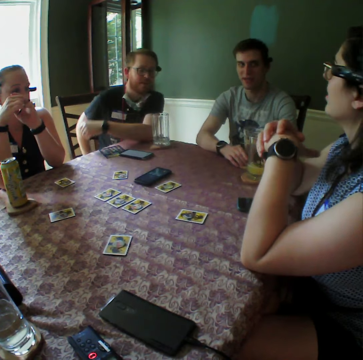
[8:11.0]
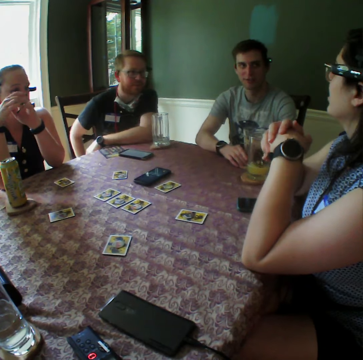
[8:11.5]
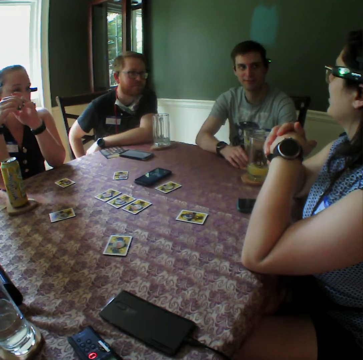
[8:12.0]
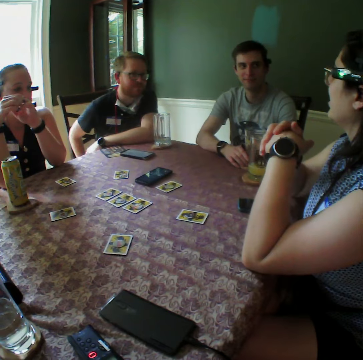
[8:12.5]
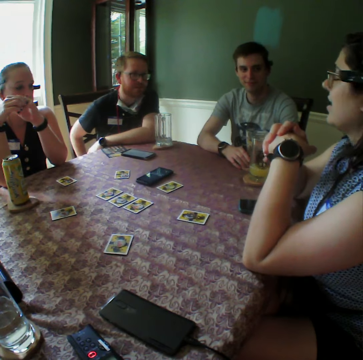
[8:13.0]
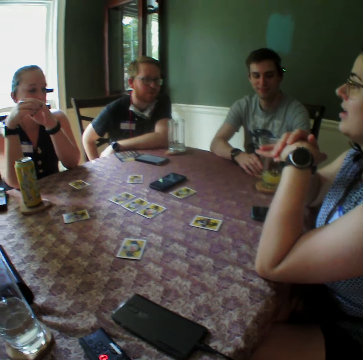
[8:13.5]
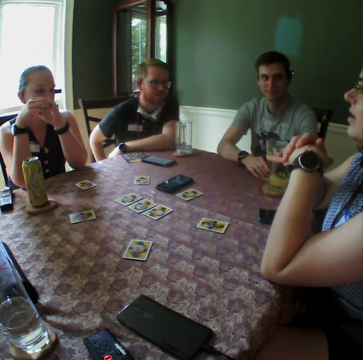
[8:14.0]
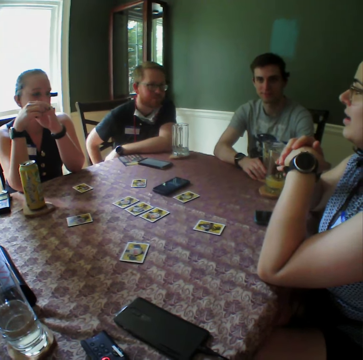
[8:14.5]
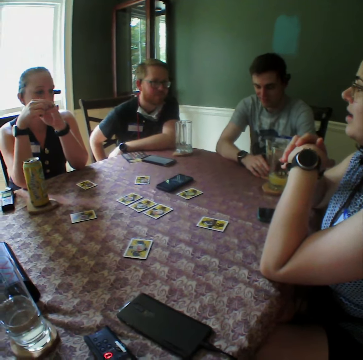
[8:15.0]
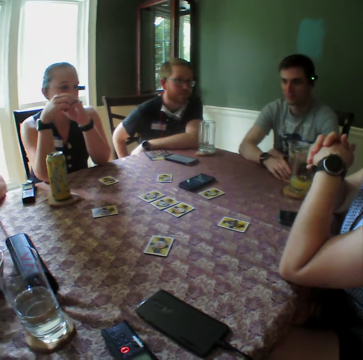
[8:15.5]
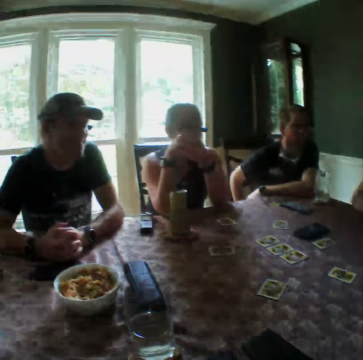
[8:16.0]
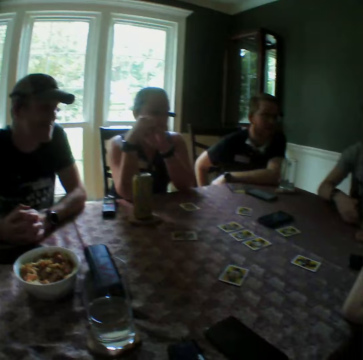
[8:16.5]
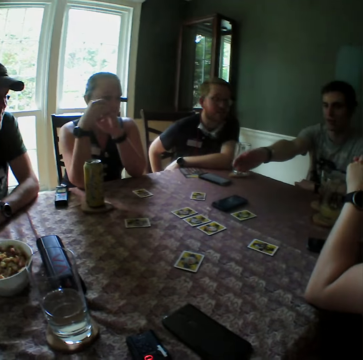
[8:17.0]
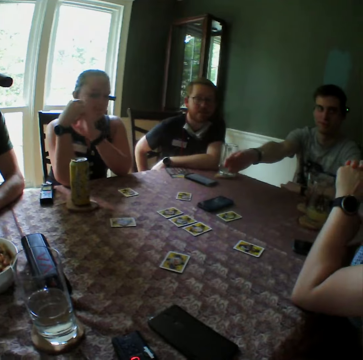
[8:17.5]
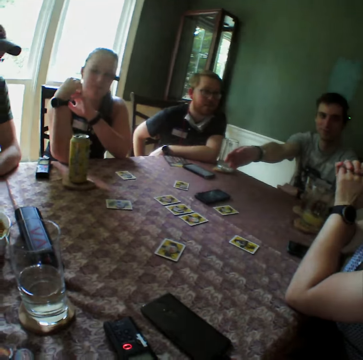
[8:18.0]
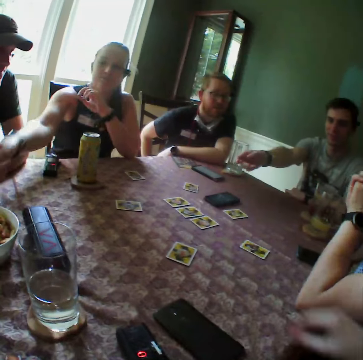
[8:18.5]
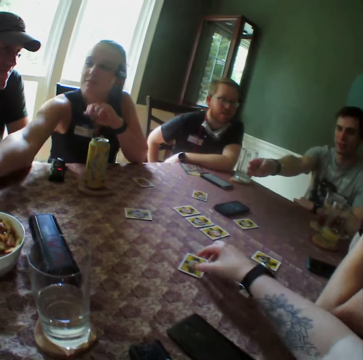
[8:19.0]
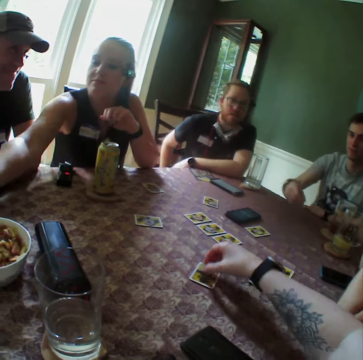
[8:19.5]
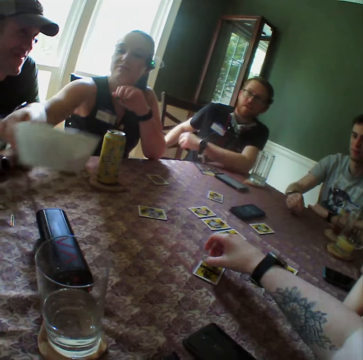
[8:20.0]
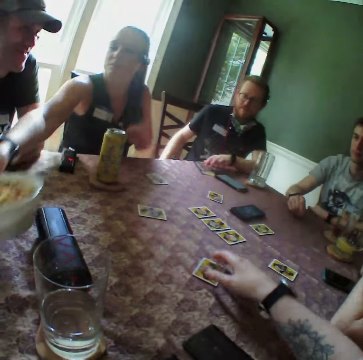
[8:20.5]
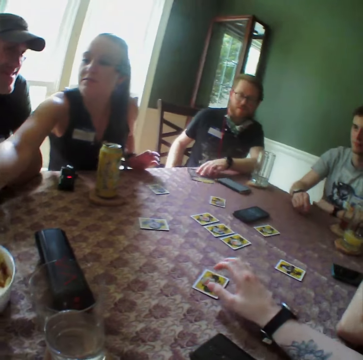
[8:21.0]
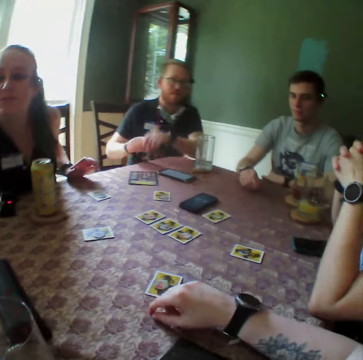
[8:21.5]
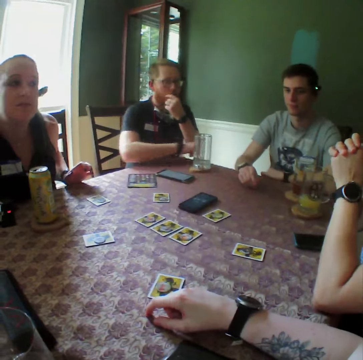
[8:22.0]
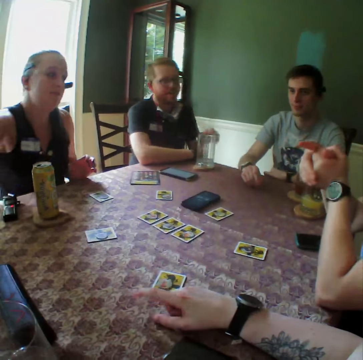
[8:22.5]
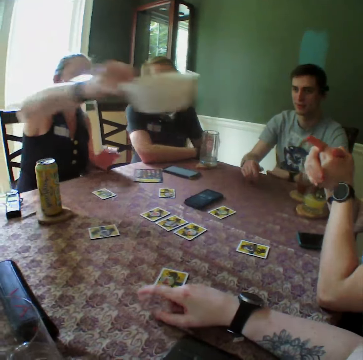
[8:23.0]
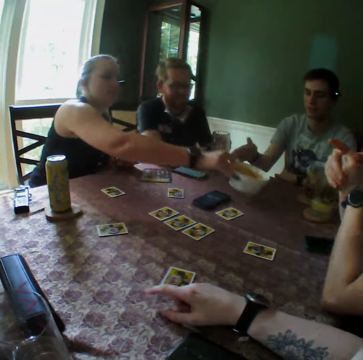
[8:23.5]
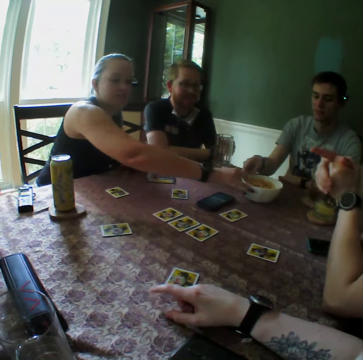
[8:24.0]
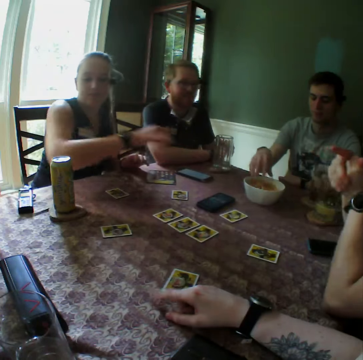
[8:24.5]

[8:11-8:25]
The camera wearer adjusts cards on the table with his right hand. He picks a token from the card. A woman picks a bowl of cookies from the table with her right hand. The camera wearer puts the token on the card. The woman drops the bowl of cookies on the table with her right hand. The camera wearer stares around the room. The woman drops the bowl of cookies on the table with her right hand again.

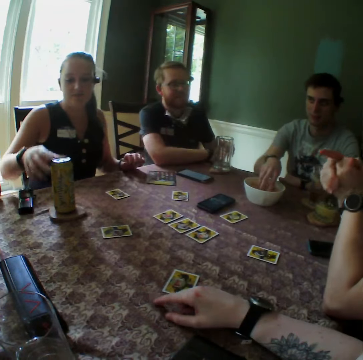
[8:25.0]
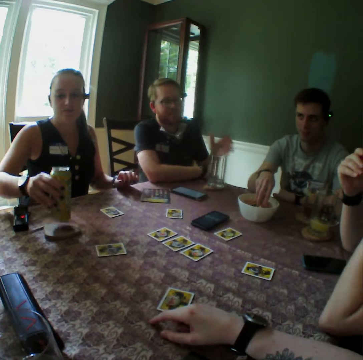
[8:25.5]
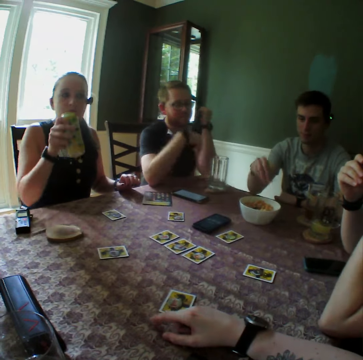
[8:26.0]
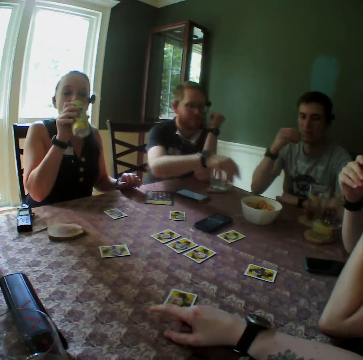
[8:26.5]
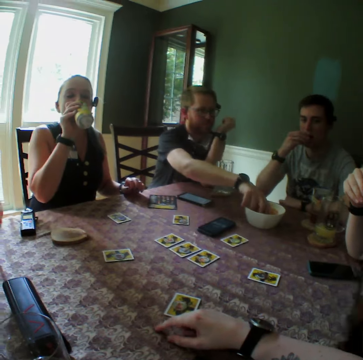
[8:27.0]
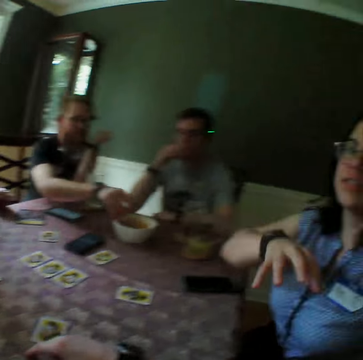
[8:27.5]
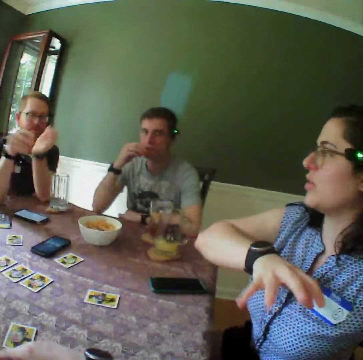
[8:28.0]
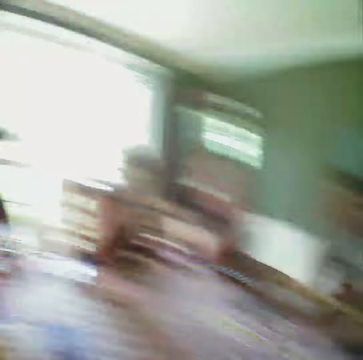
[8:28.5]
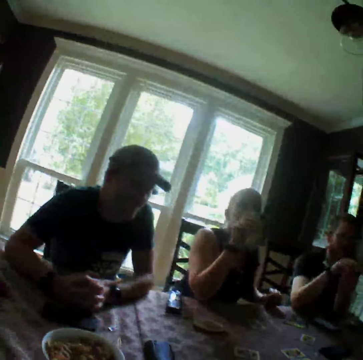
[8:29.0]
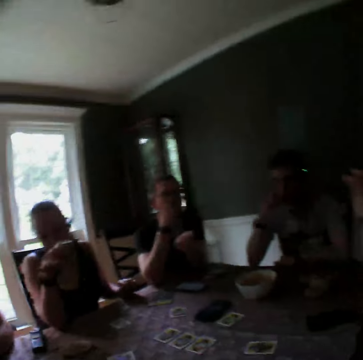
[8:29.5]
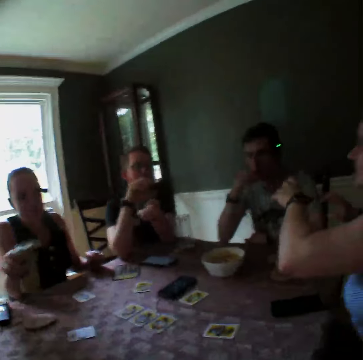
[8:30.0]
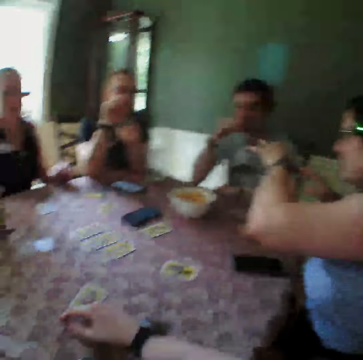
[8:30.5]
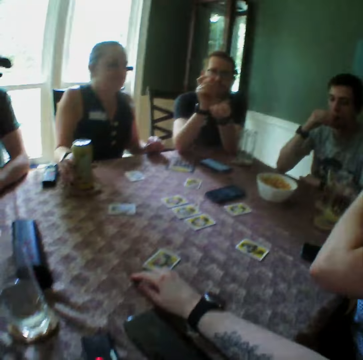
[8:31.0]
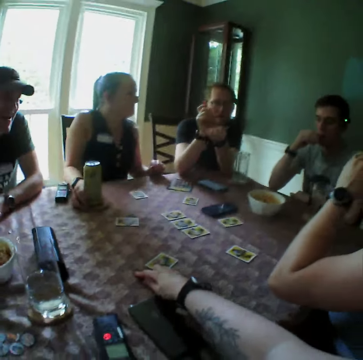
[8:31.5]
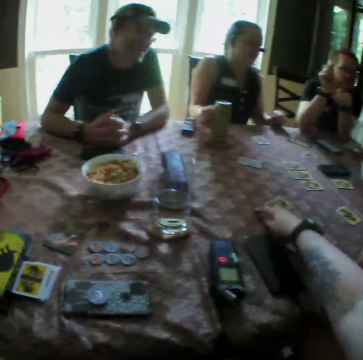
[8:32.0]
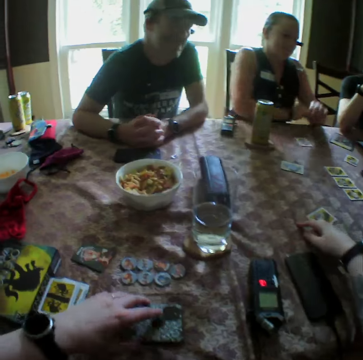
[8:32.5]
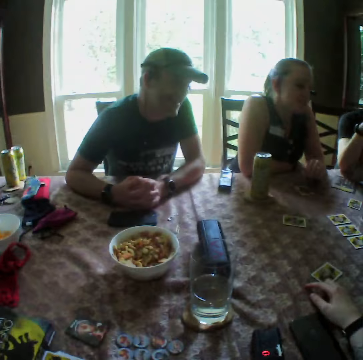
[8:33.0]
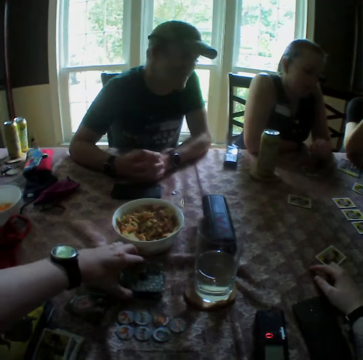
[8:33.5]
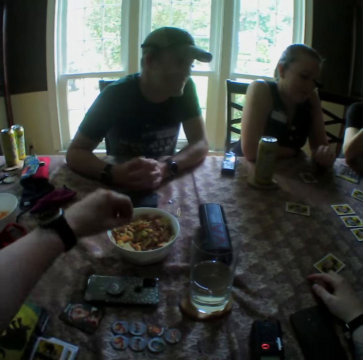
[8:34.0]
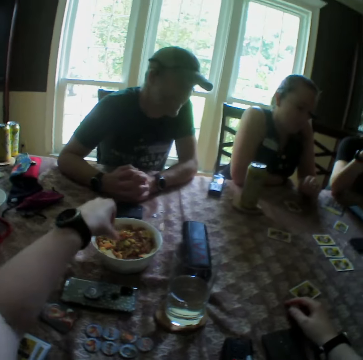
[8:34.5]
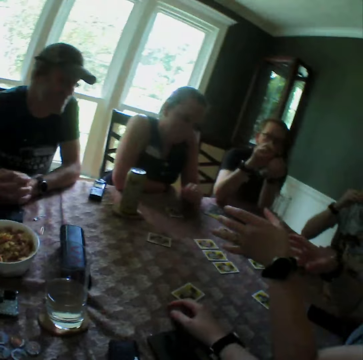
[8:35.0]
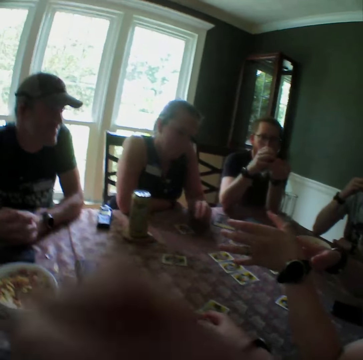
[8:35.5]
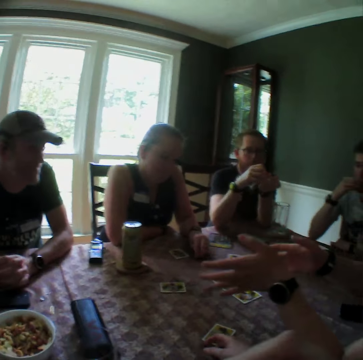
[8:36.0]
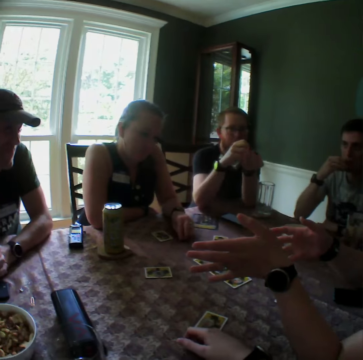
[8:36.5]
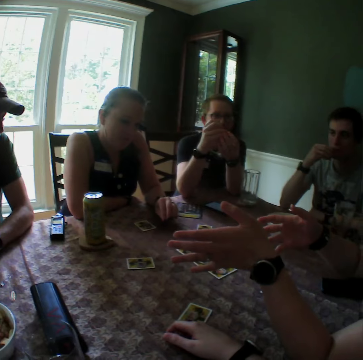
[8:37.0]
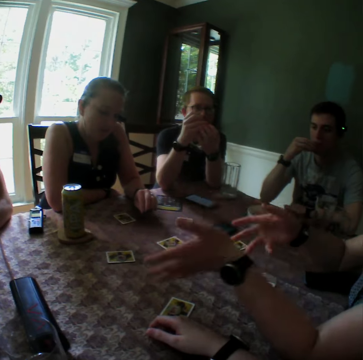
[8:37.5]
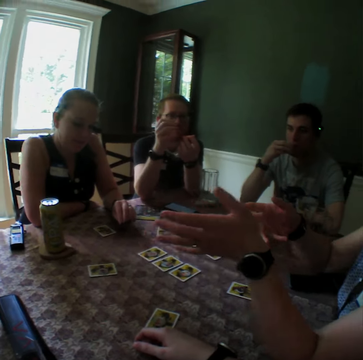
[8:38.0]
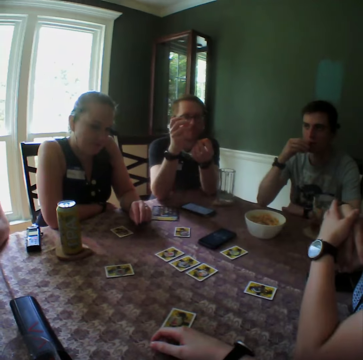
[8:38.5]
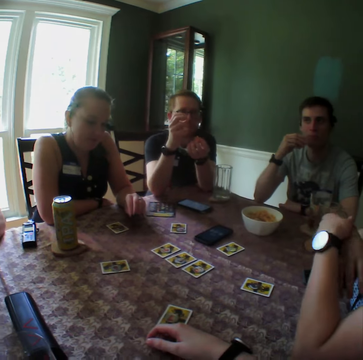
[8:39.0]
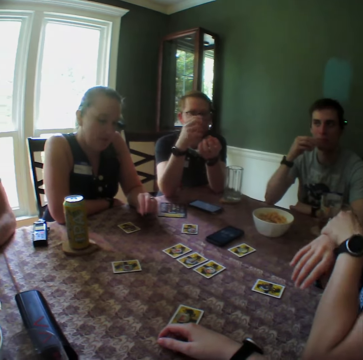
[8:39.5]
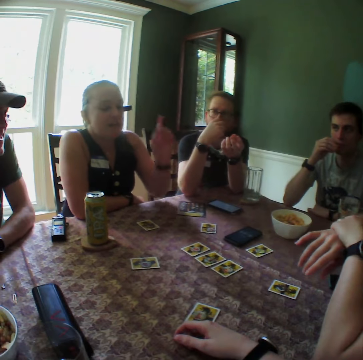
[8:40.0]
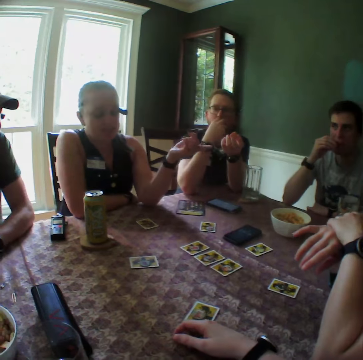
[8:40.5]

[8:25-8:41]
A man picks cookies from the bowl of cookies with his right hand. The woman picks the can of juice from the table with her right hand. She drinks juice from the can in her right hand. Another man picks cookies from the bowl of cookies with his right hand. The woman drops the can in her right hand on the table. The camera wearer picks a phone from the table. He adjusts the phone on the table with his left hand. He puts the phone on the table. He stares around the room.

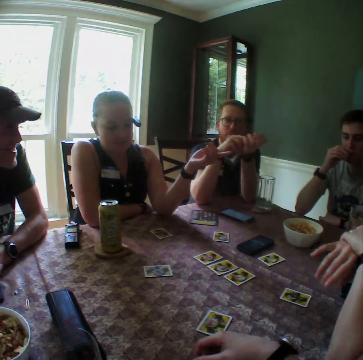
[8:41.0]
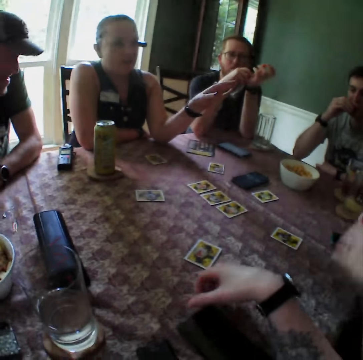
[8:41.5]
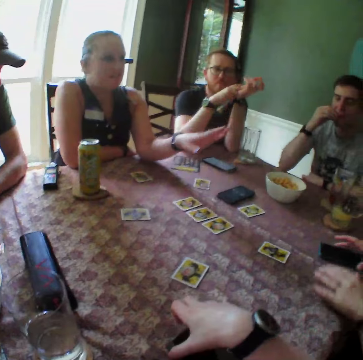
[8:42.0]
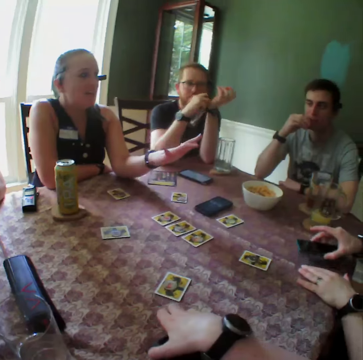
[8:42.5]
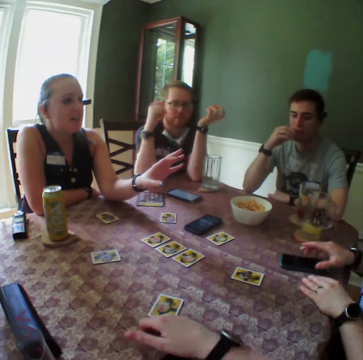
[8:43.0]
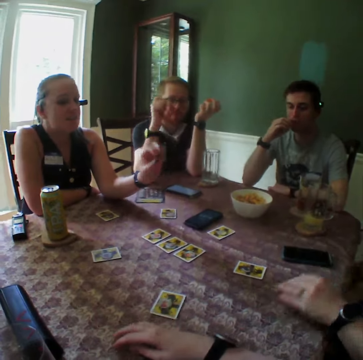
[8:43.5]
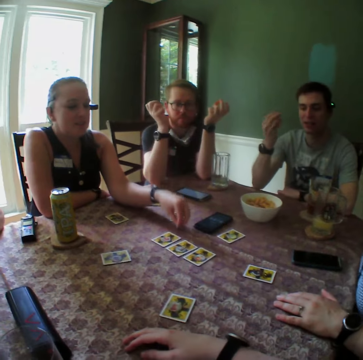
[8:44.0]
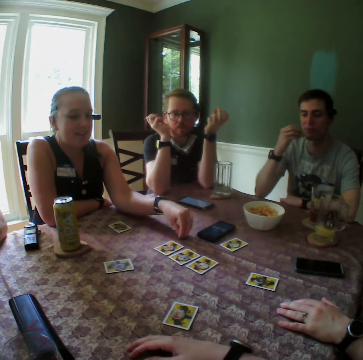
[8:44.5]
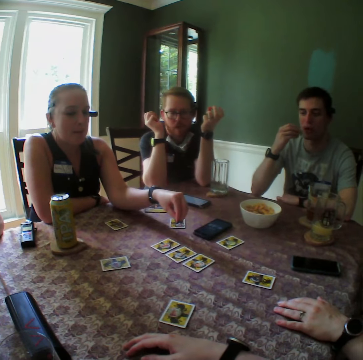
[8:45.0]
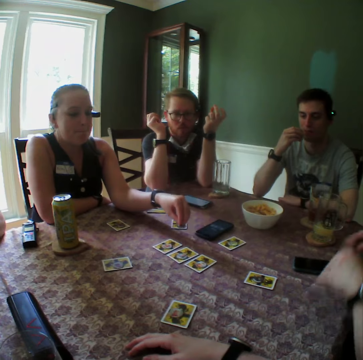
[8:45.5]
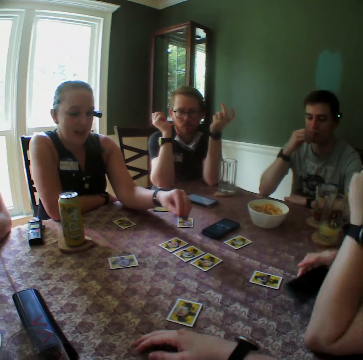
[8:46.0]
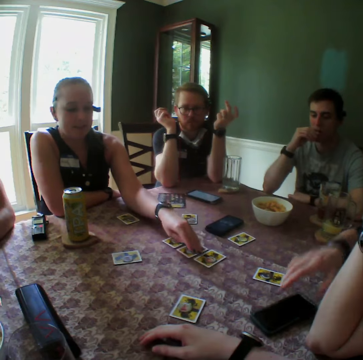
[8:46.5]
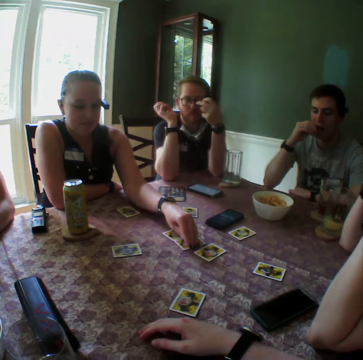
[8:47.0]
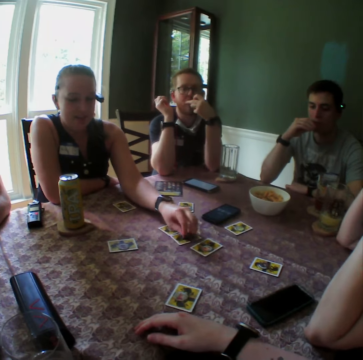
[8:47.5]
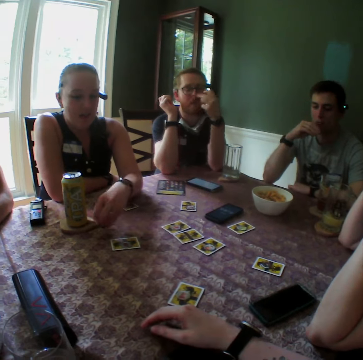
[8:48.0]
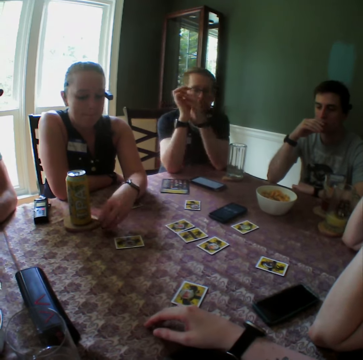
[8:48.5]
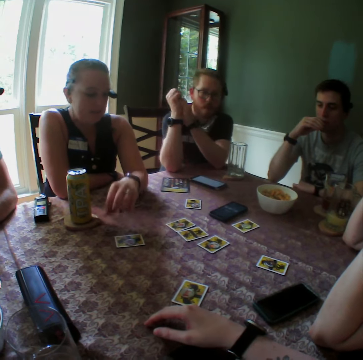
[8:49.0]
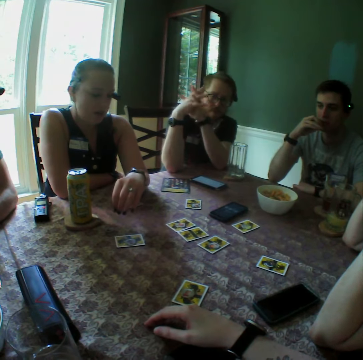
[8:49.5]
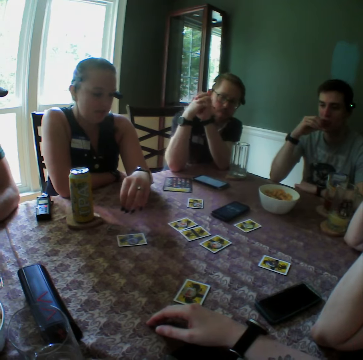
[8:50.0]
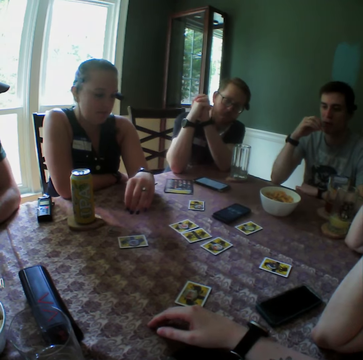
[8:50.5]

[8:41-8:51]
A woman adjusts the phone on the table with her left hand. She picks the phone on the table with her left hand, drops the phone on the table with her left hand. Another woman picks a card from the table with her left hand. She drops the card on the table with her left hand.
